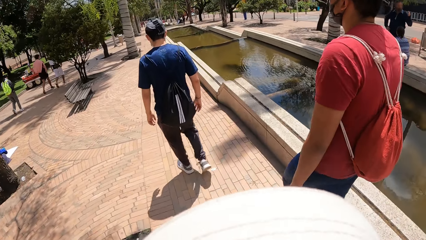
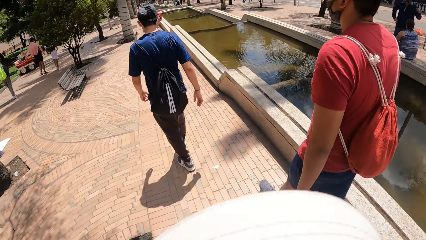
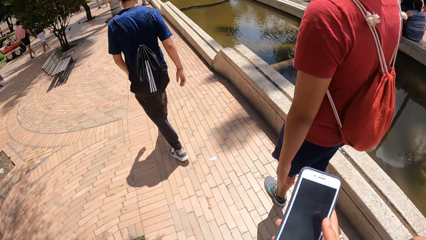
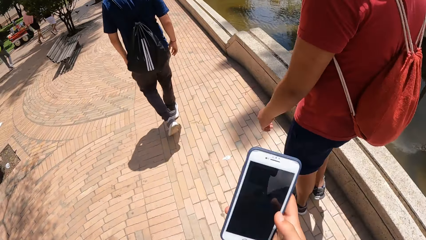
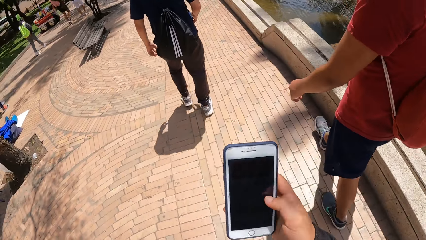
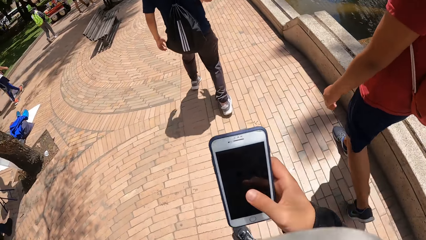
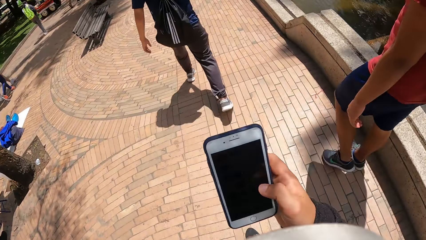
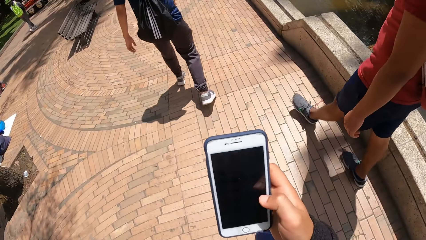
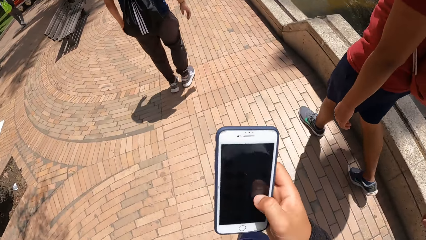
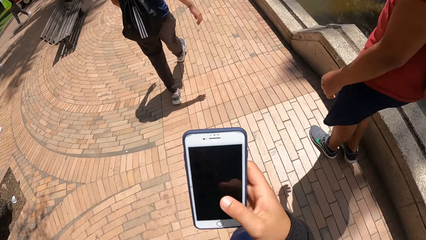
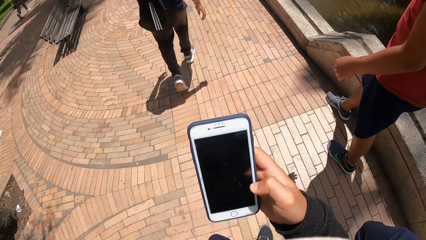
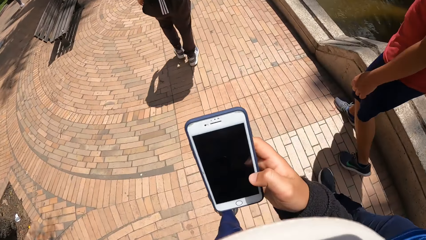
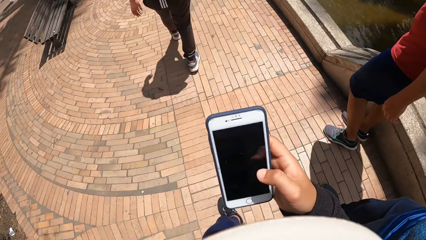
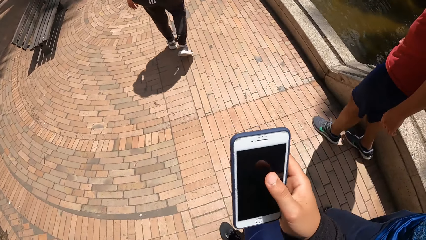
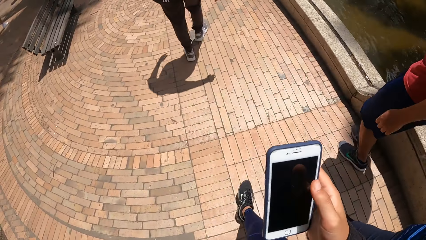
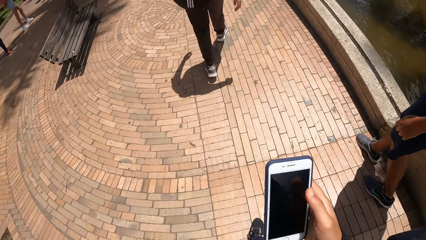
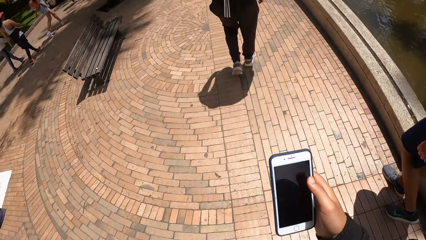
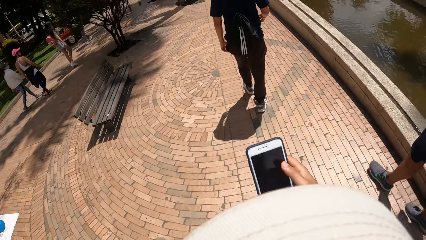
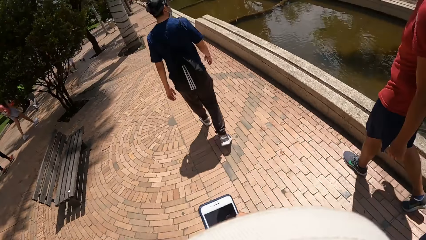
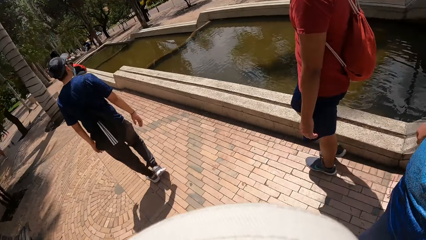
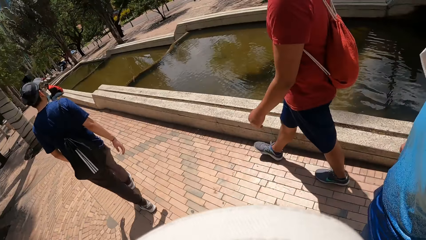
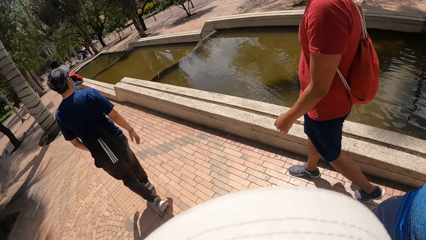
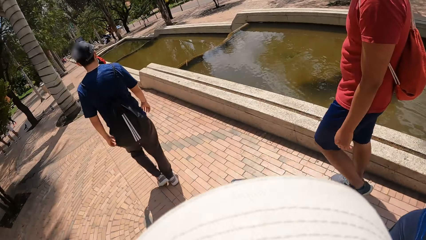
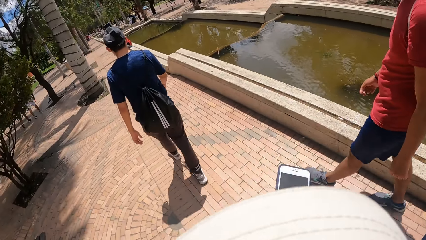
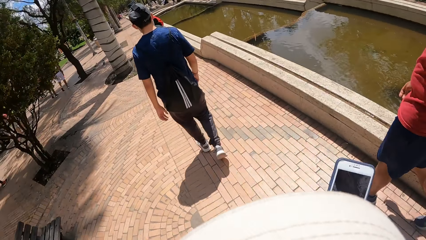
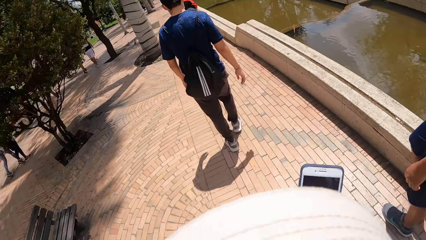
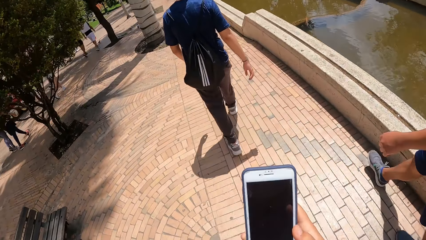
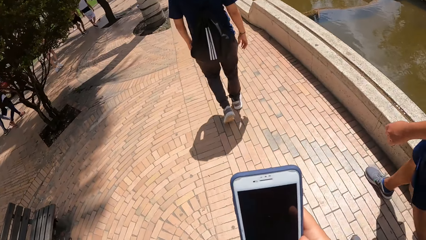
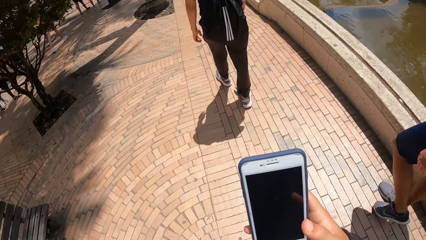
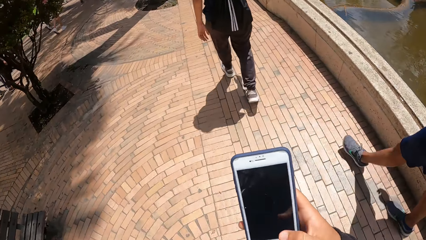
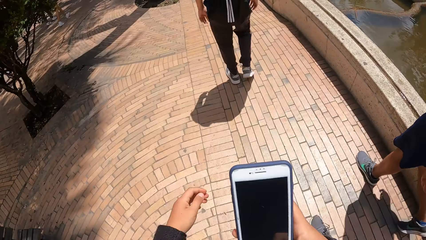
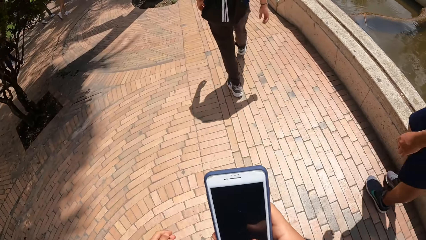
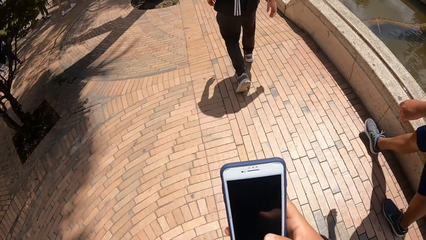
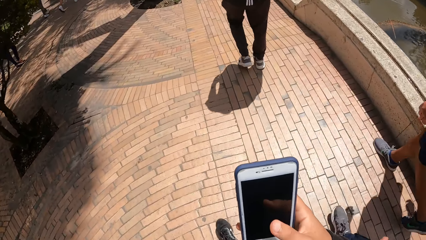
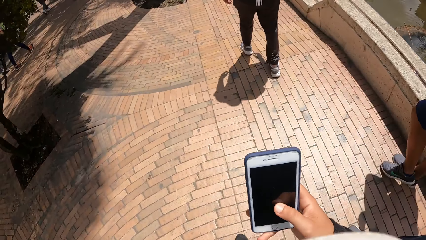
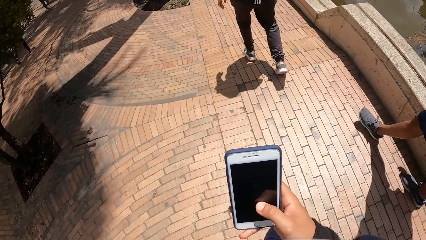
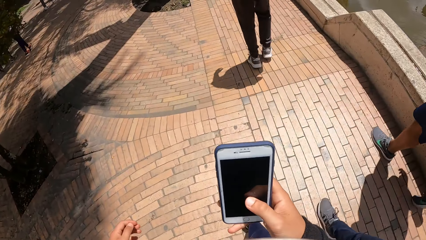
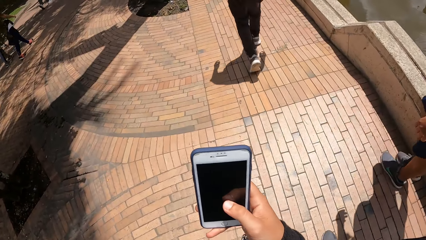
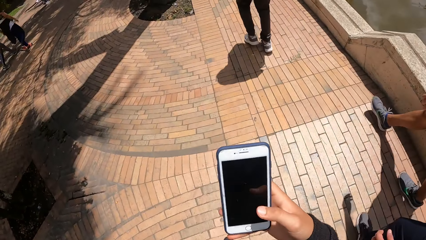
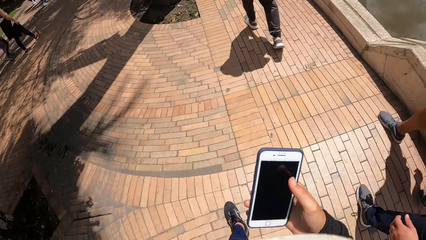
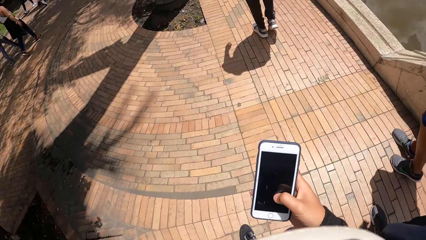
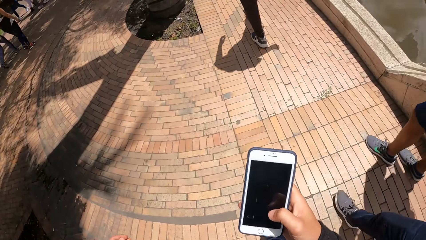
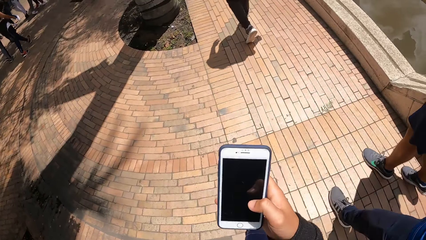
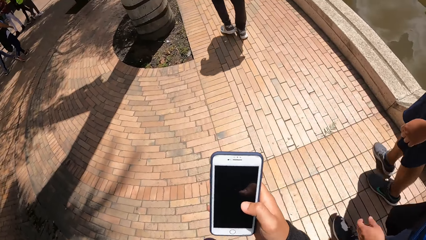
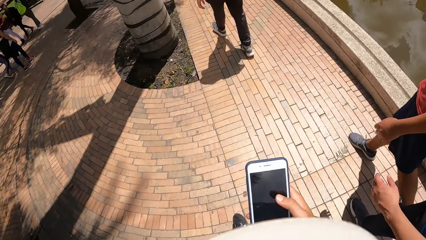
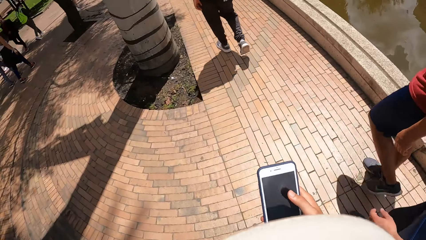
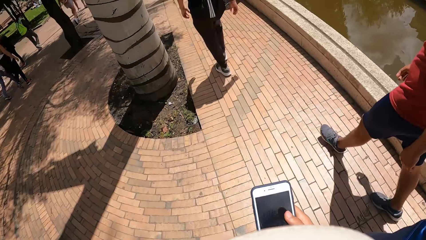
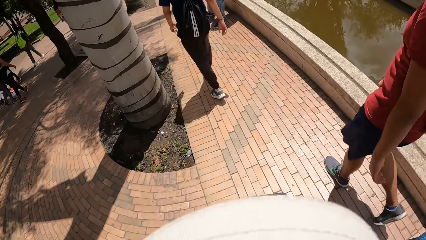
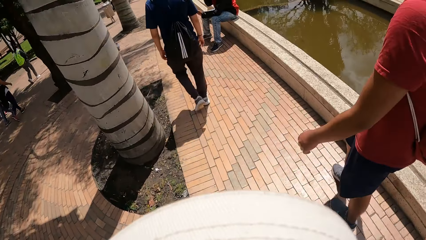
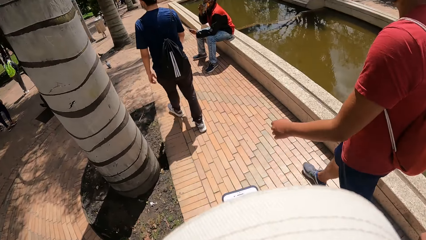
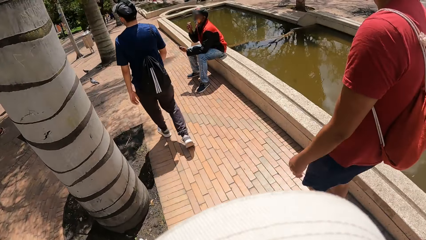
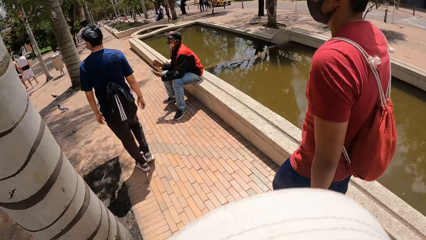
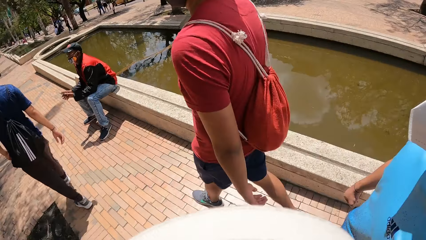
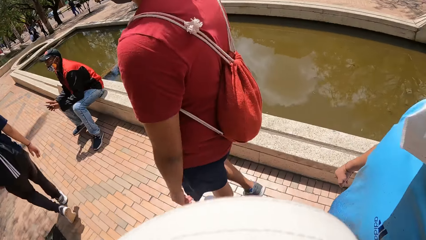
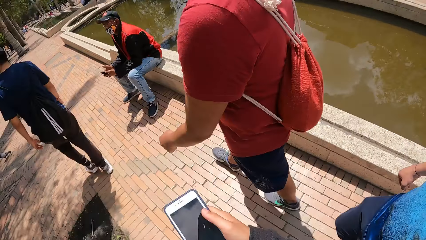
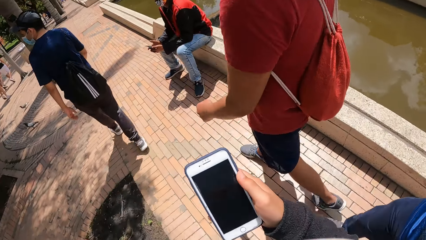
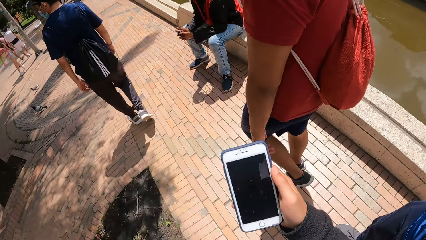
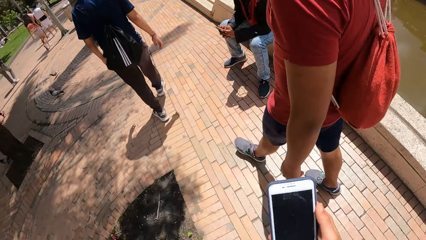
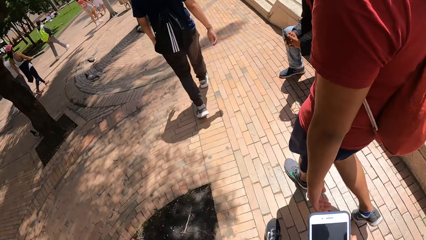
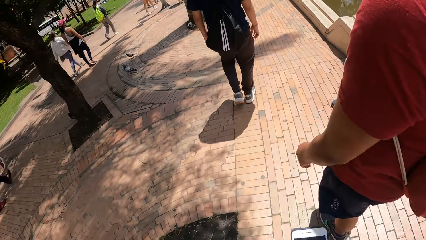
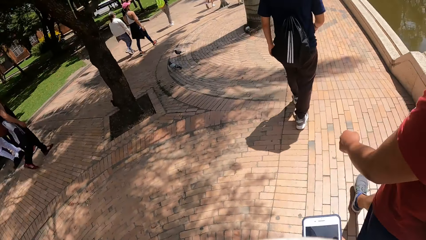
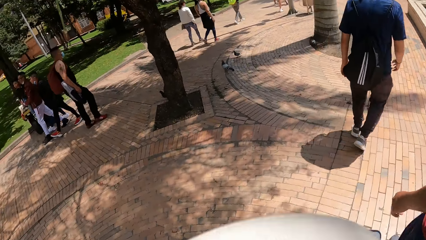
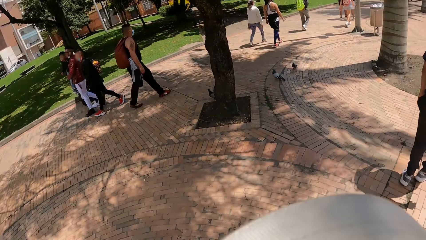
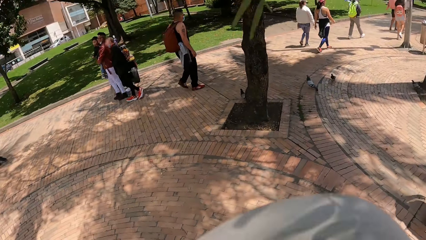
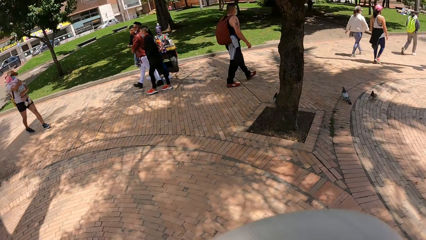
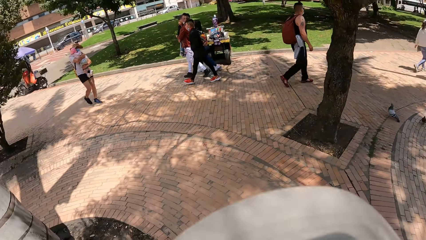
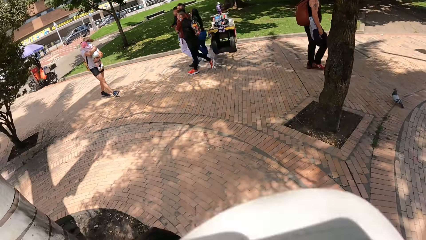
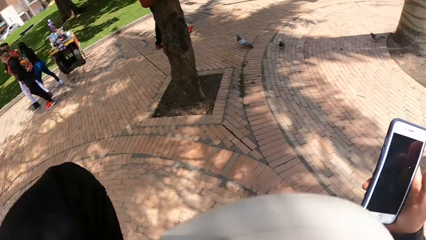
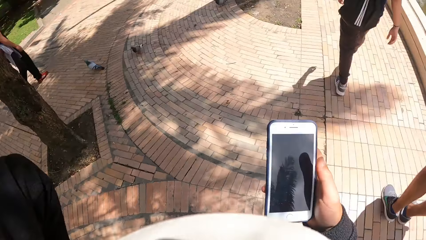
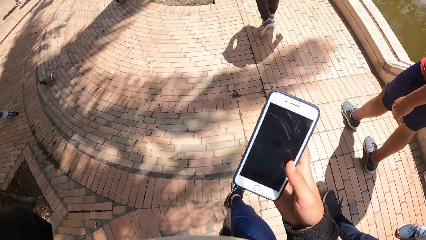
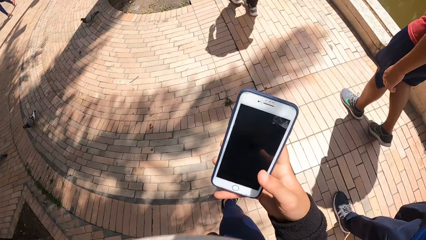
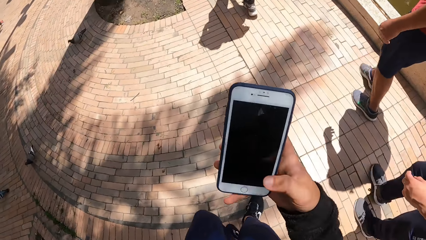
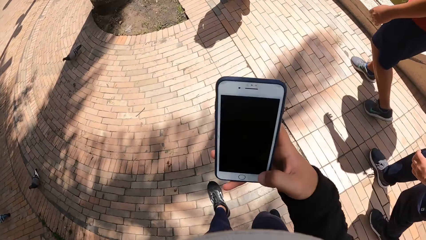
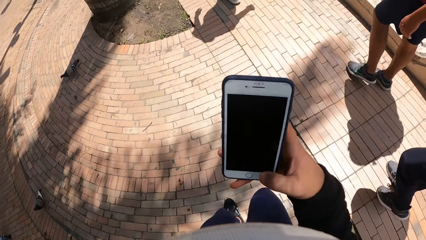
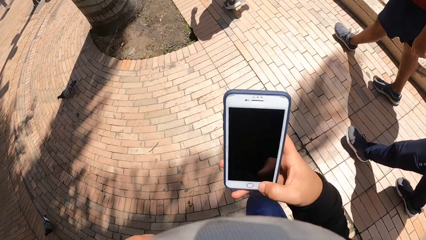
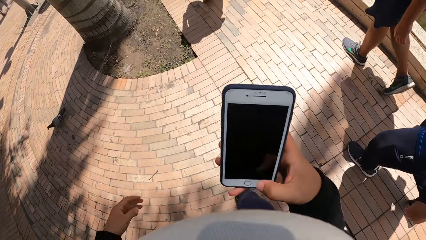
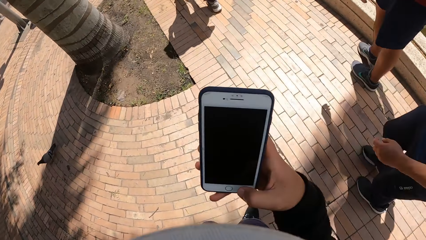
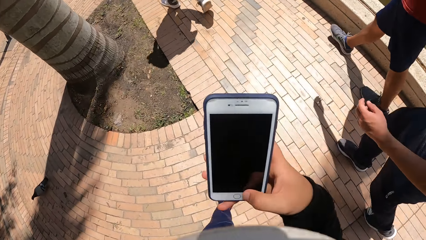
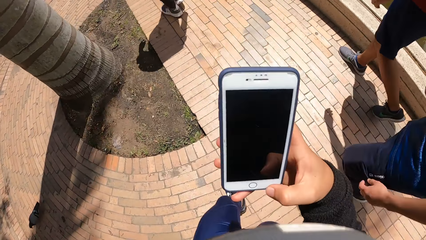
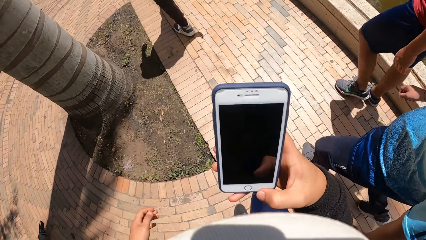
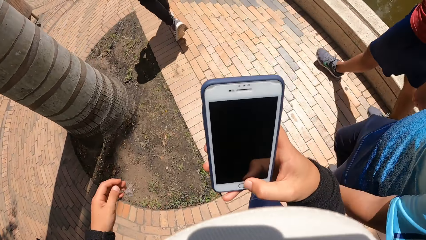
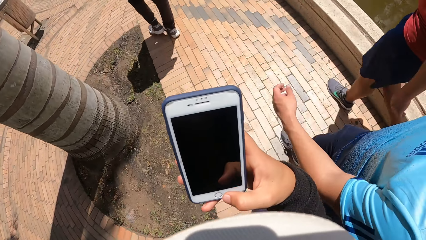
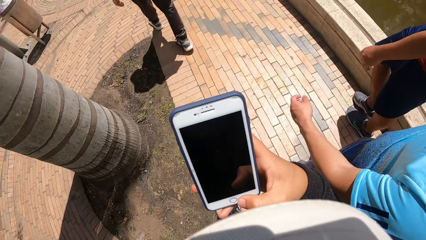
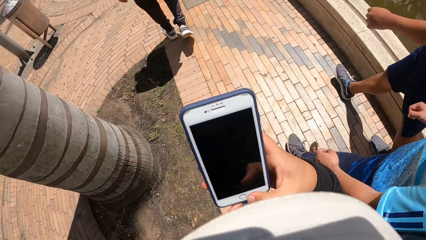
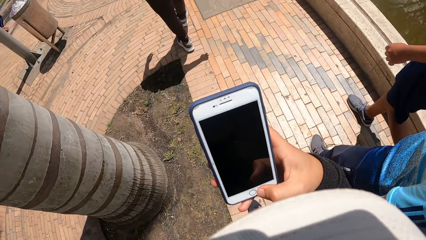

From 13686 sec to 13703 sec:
The camera wearer operates the phone with his right hand. He looks around a park. He operates the mobile phone. He looks around the park. He operates the mobile phone.
